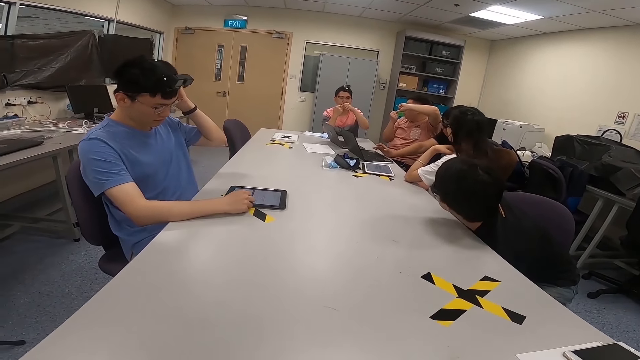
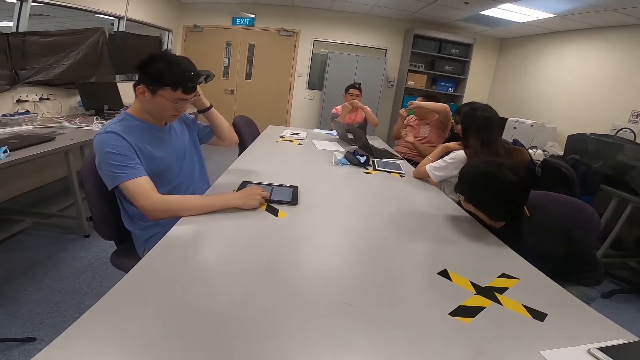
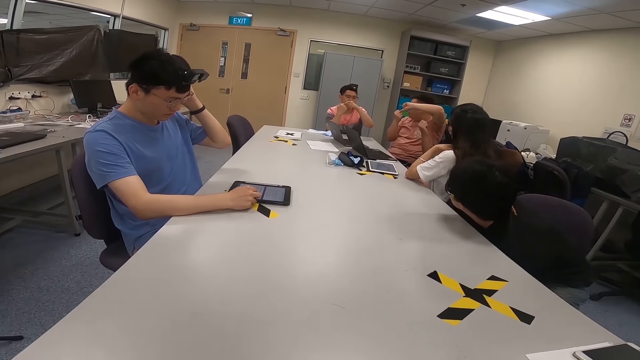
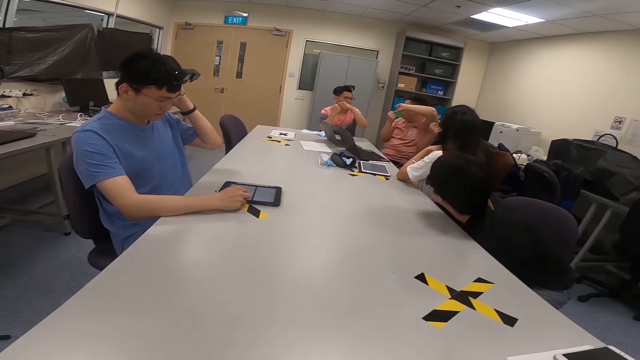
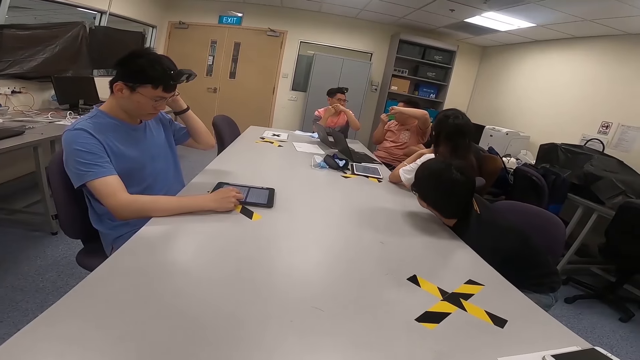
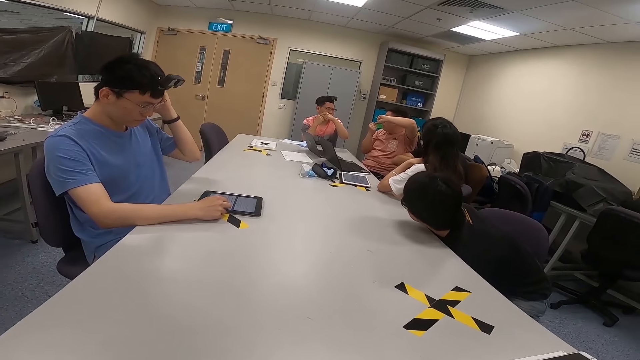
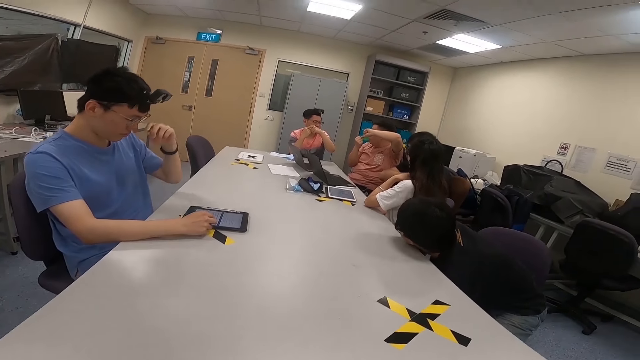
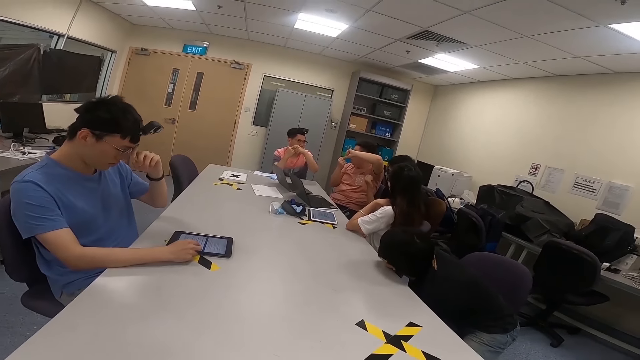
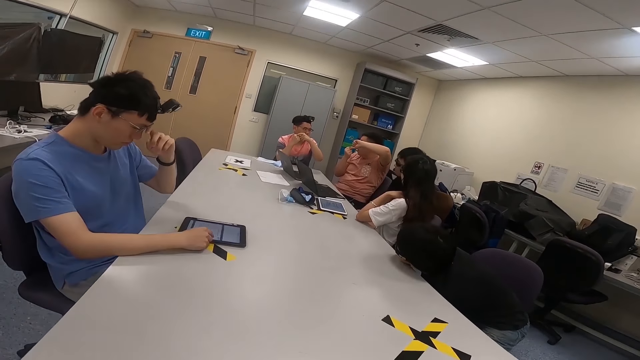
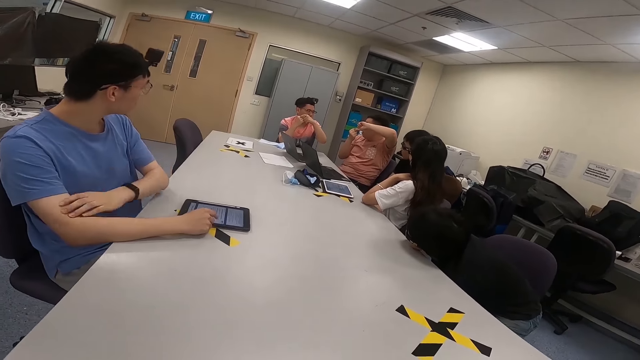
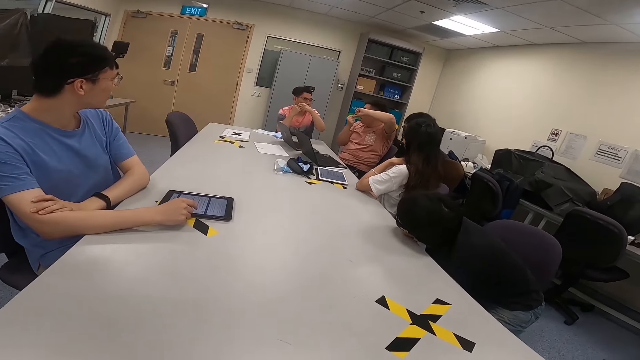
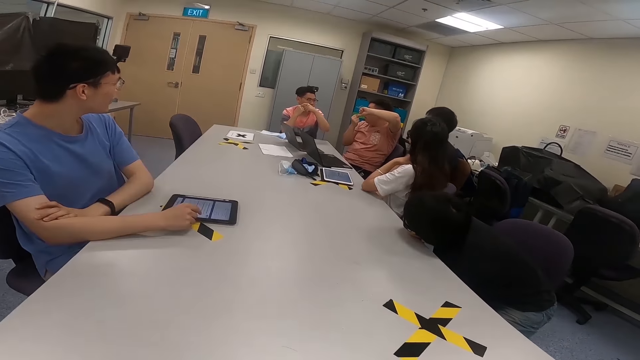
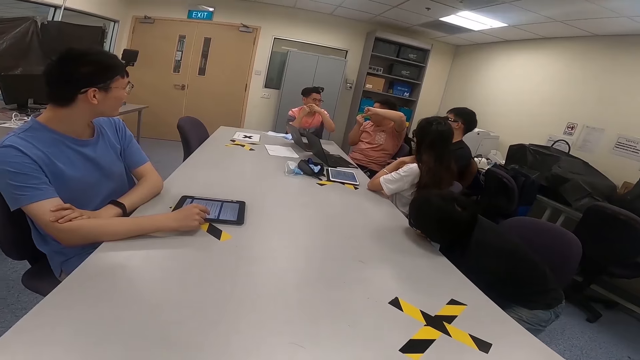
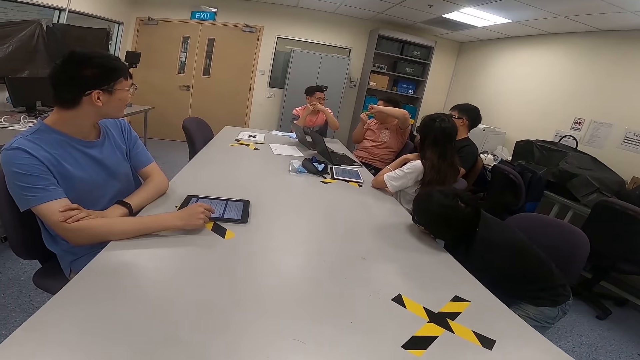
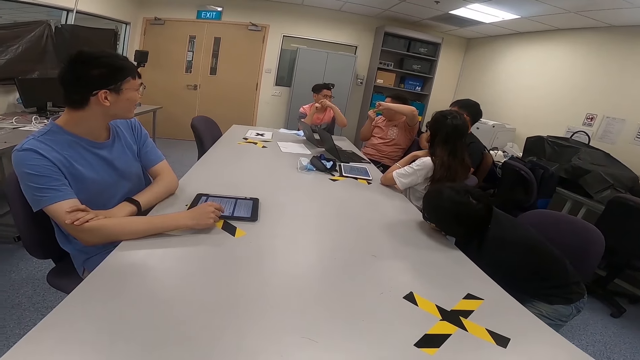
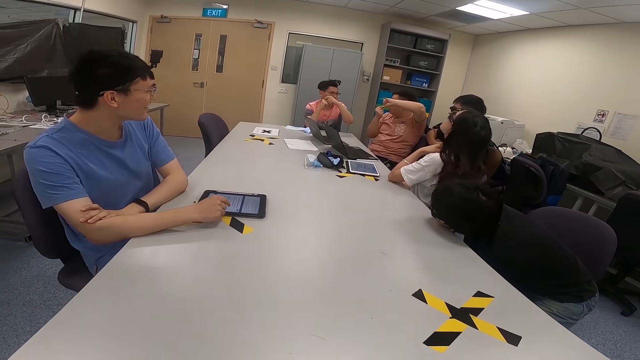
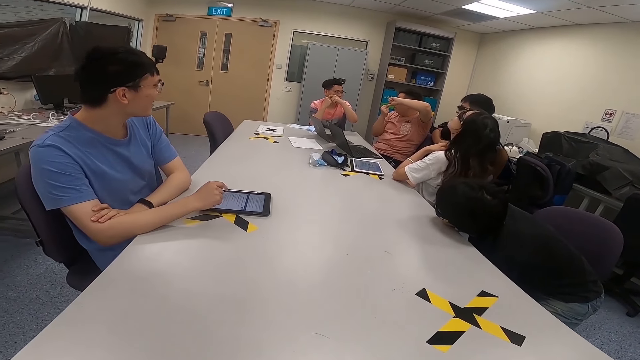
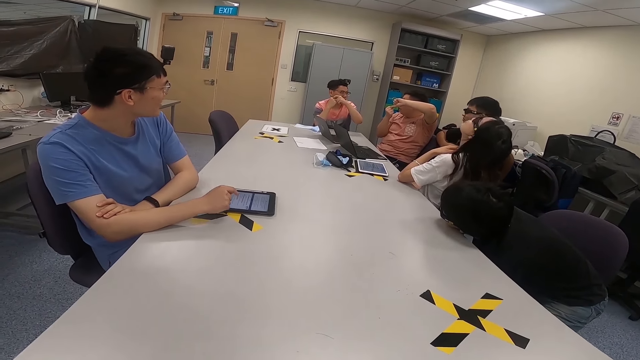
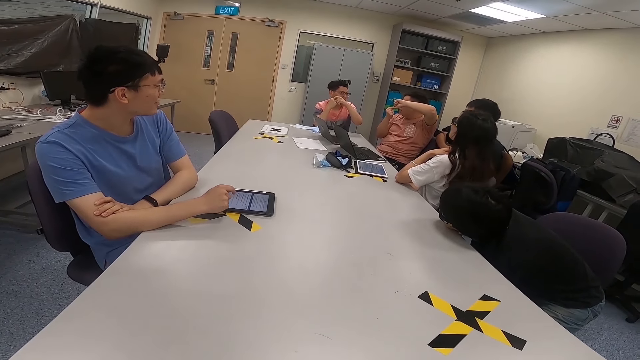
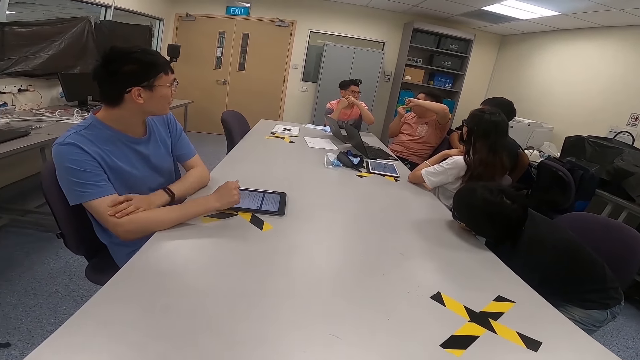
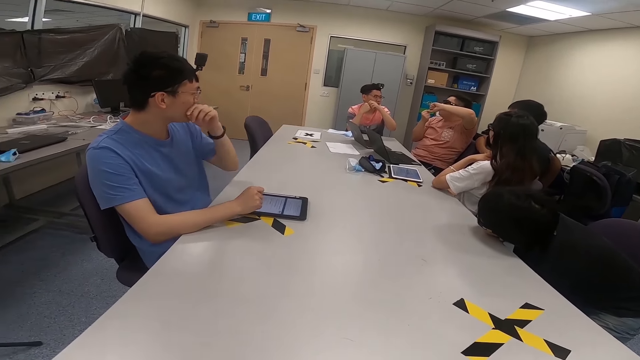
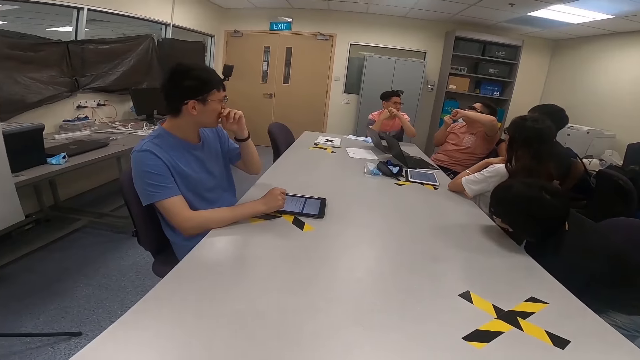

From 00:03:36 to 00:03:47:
A man rubs his head. The man touches his head. Another man leans on a table. The first man operates a tablet with his hand. Another man moves his hands. The first man looks around a room. The third man looks around the room. The second man looks around the room. Another man moves his hands on the table. A lady moves her head.

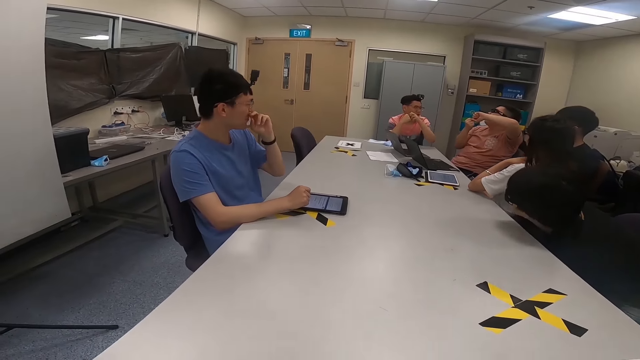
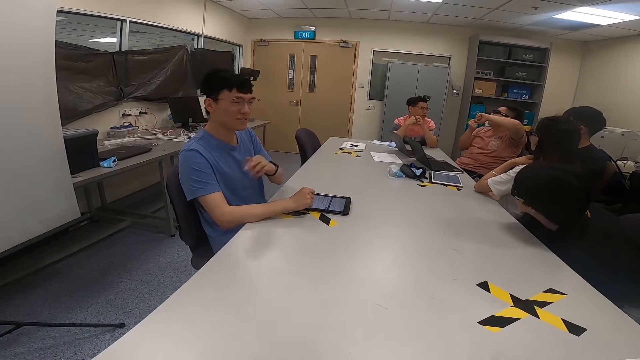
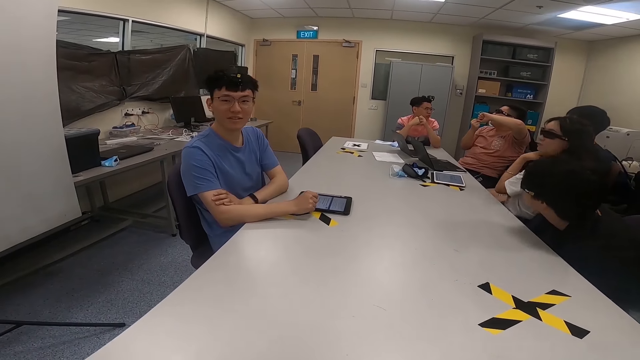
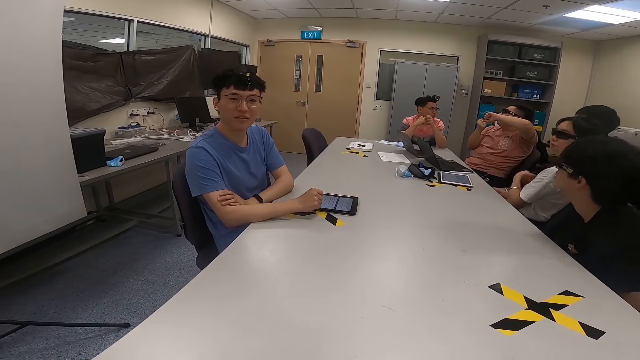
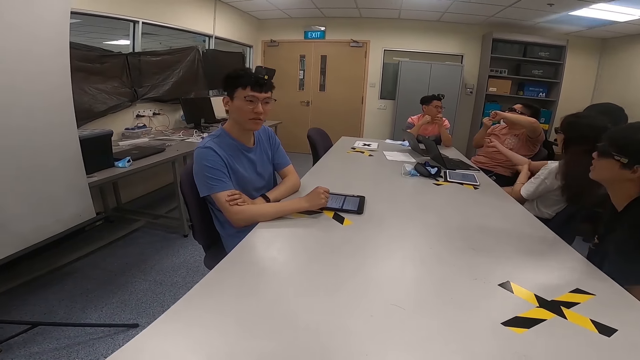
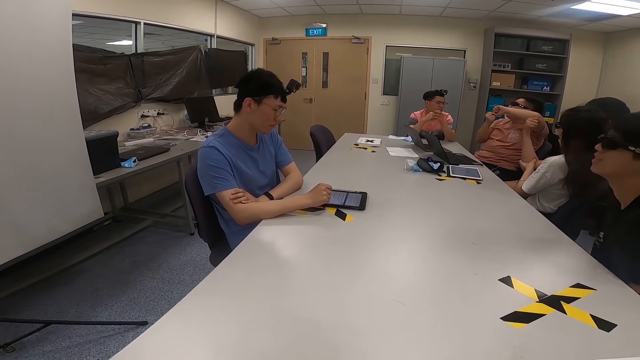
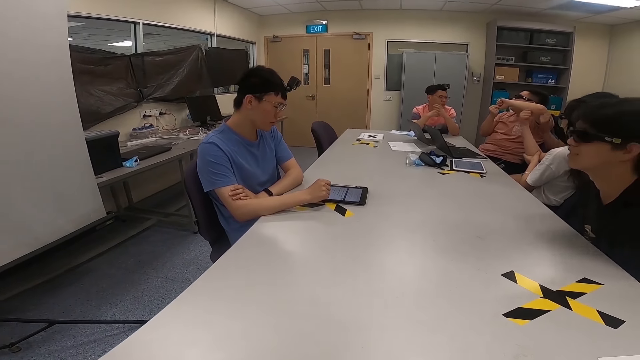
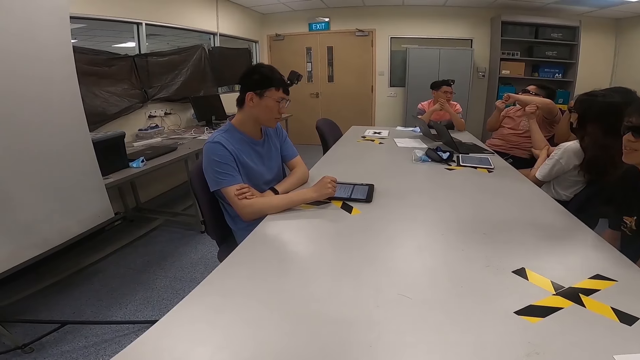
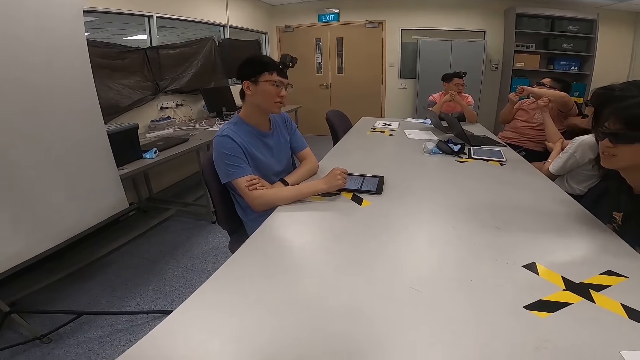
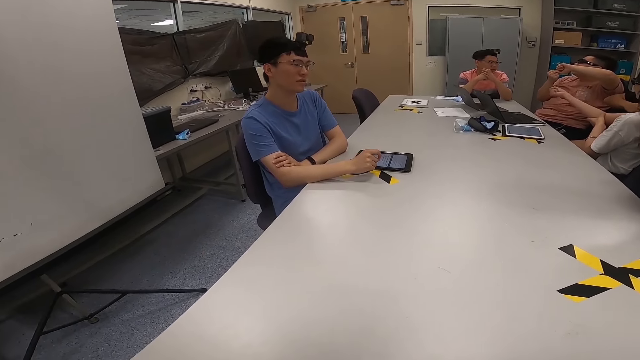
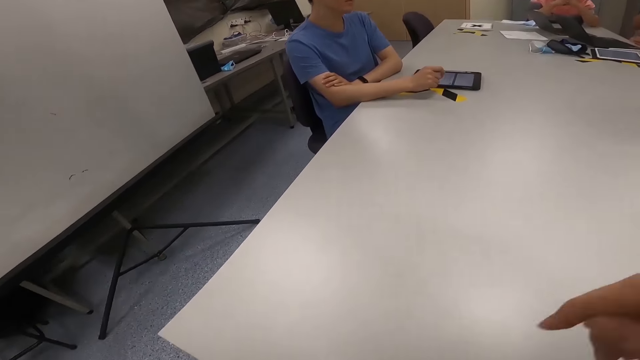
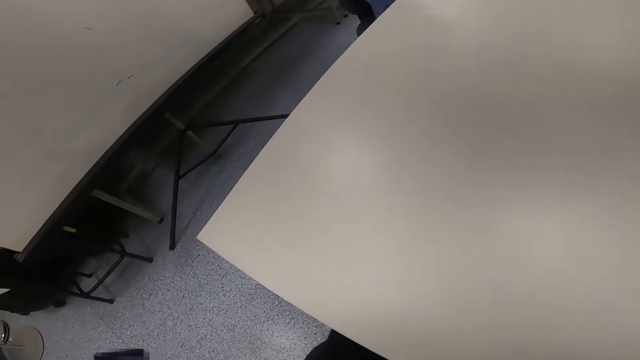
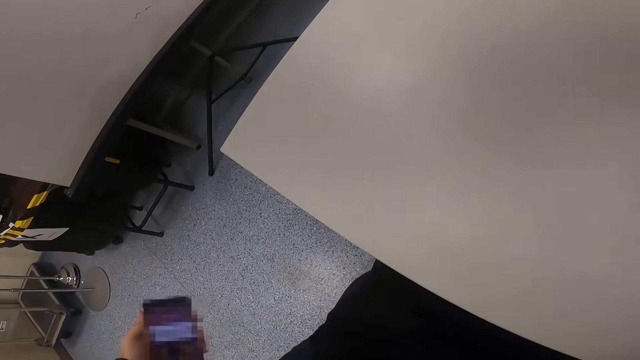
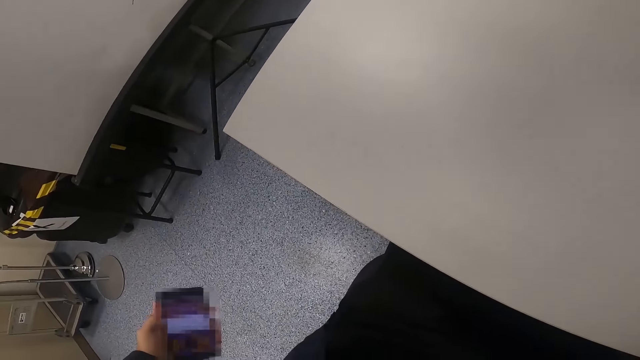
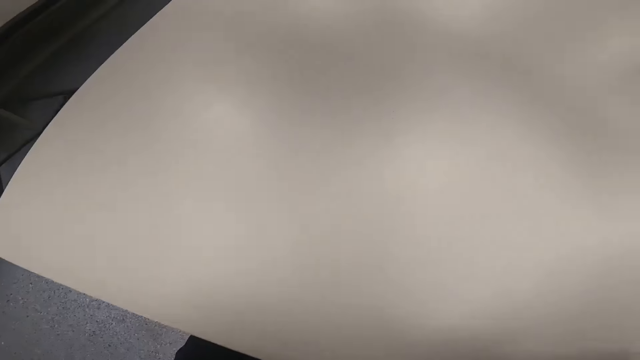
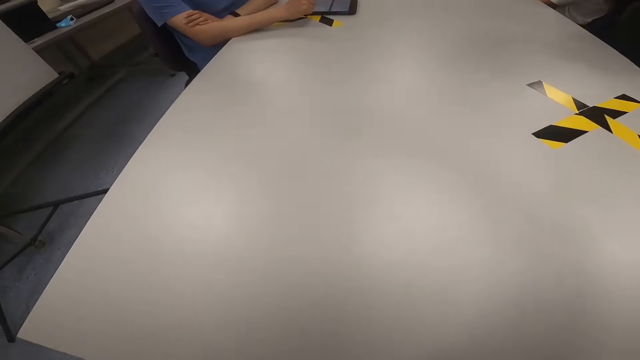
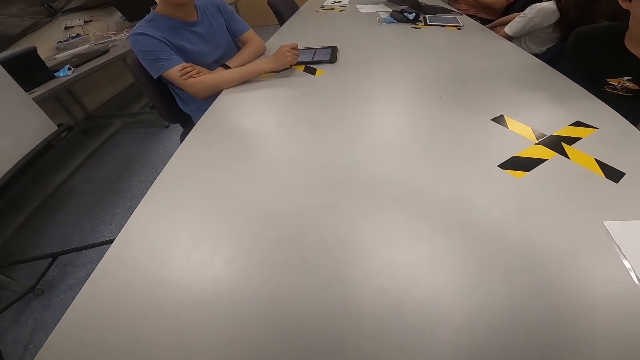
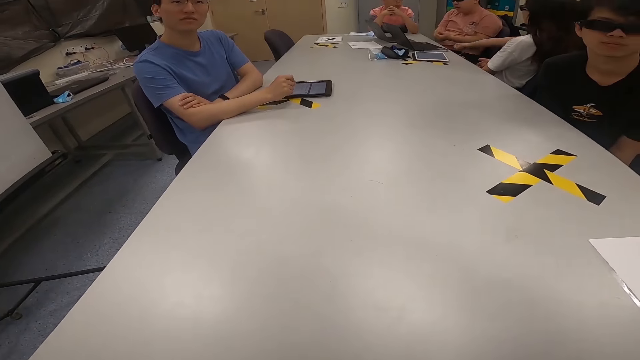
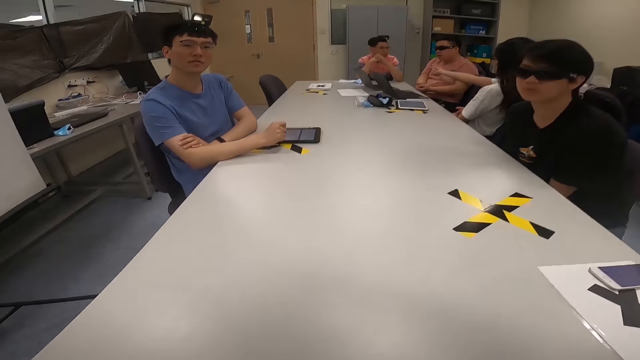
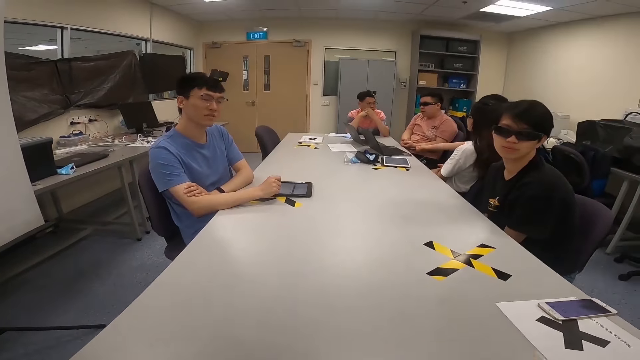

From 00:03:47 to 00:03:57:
A man rubs his nose with his hand. A lady looks around a room. The man looks around the room. The lady stretches her hand. Another man moves his hands. Another man folds his hand. The camera wearer operates a phone with his hand. He looks around the room. The lady stretches her hand. Another man sits on the chair. The second man puts his hands together. Another man puts his hand on the table.
